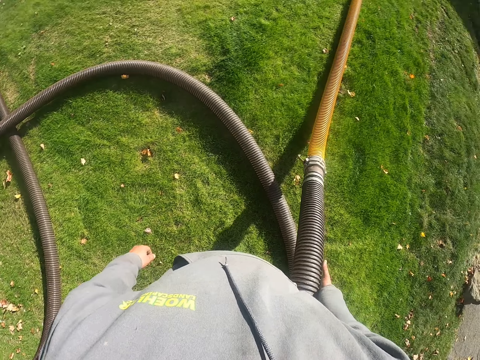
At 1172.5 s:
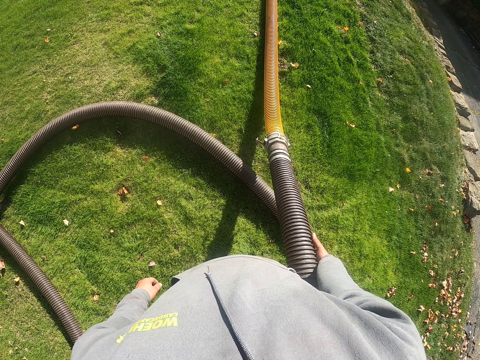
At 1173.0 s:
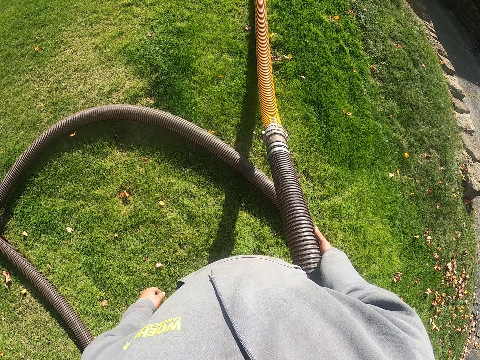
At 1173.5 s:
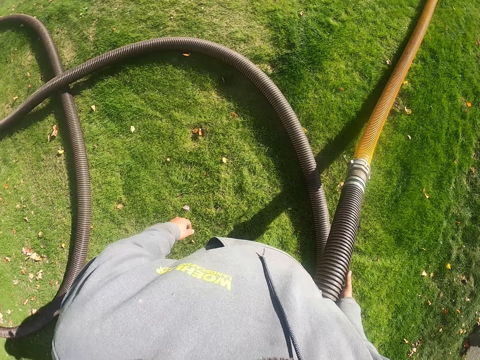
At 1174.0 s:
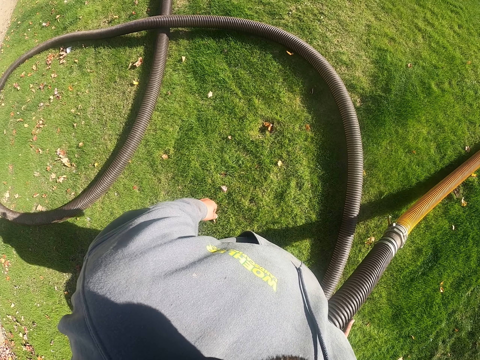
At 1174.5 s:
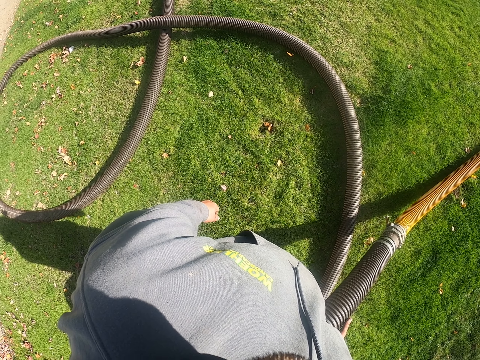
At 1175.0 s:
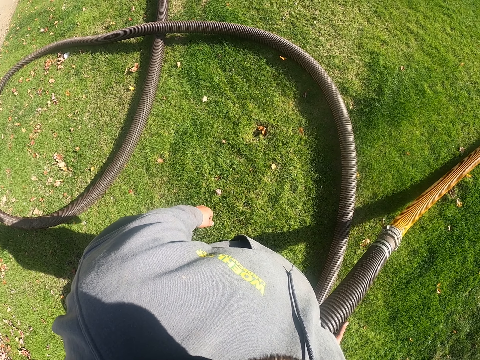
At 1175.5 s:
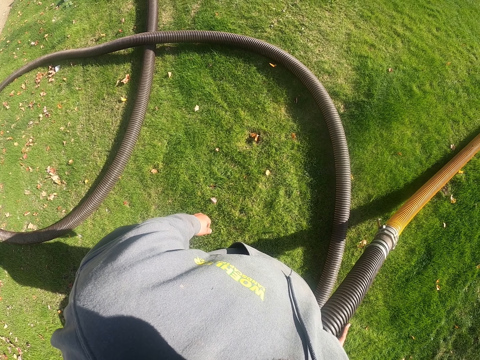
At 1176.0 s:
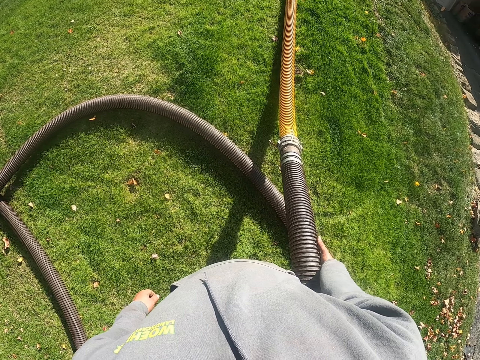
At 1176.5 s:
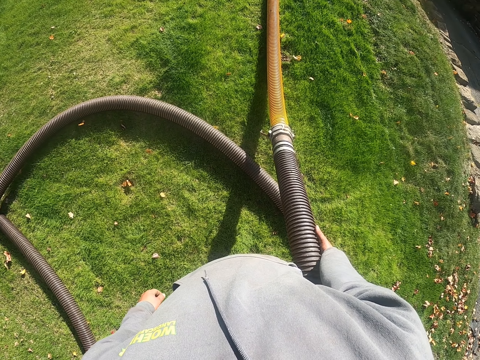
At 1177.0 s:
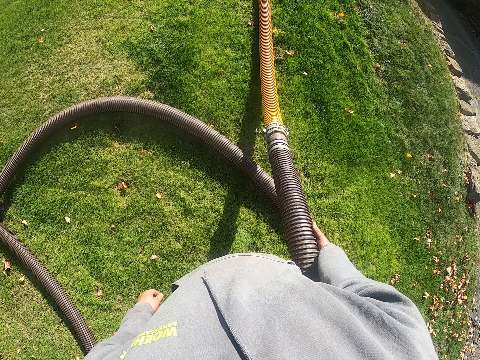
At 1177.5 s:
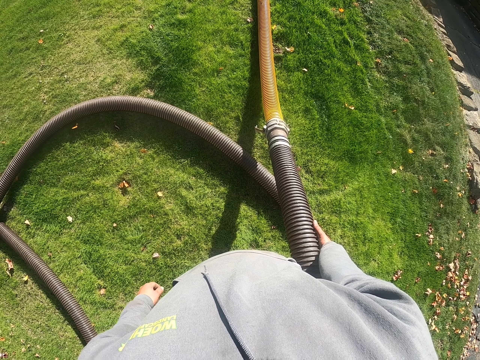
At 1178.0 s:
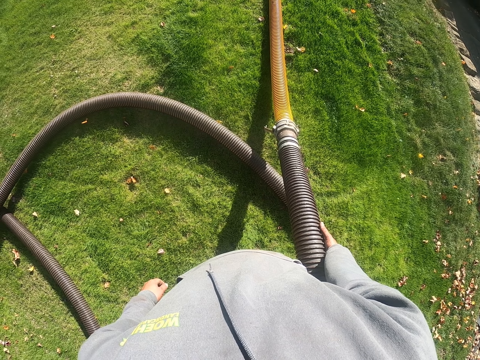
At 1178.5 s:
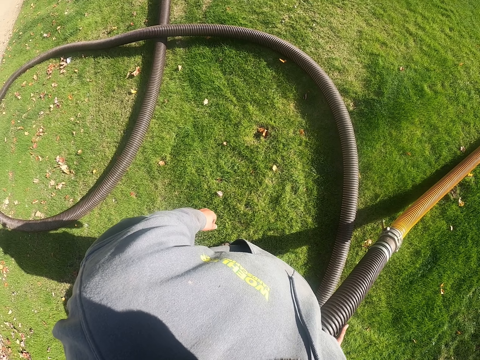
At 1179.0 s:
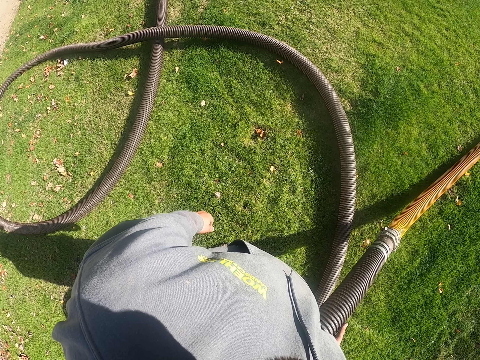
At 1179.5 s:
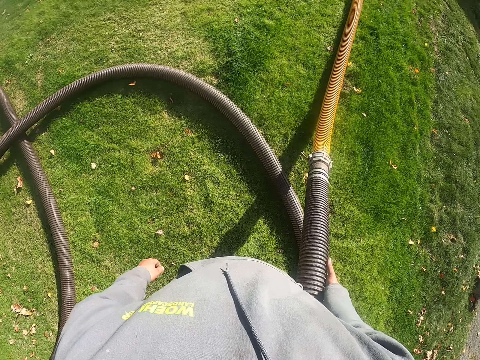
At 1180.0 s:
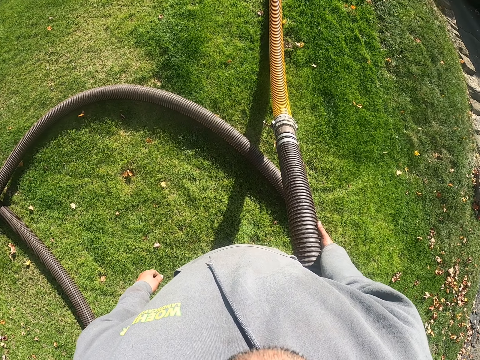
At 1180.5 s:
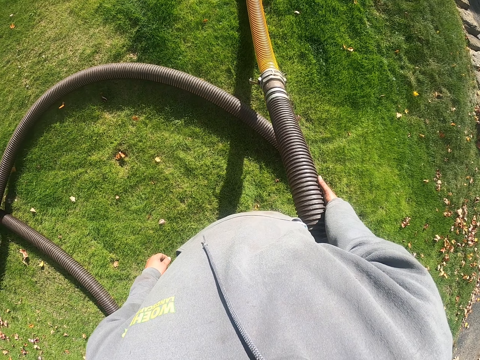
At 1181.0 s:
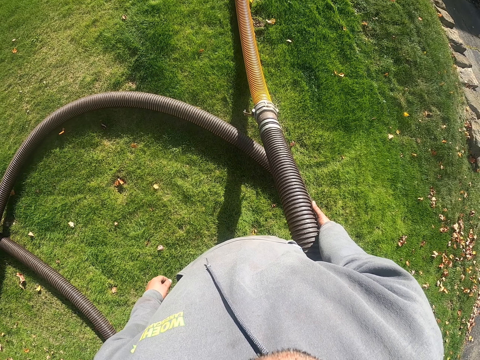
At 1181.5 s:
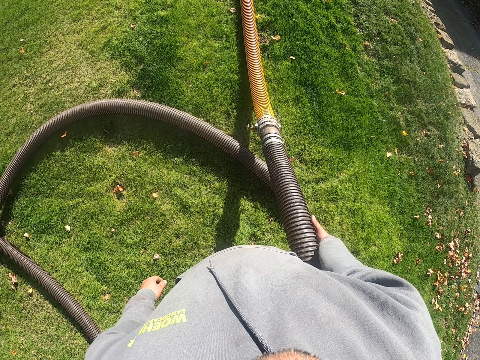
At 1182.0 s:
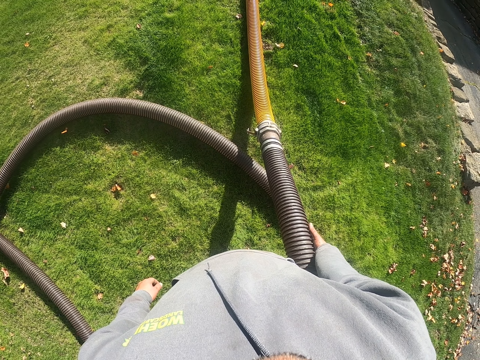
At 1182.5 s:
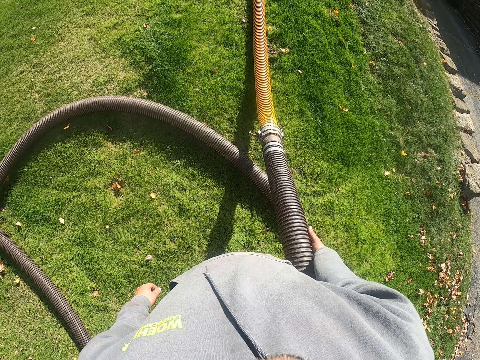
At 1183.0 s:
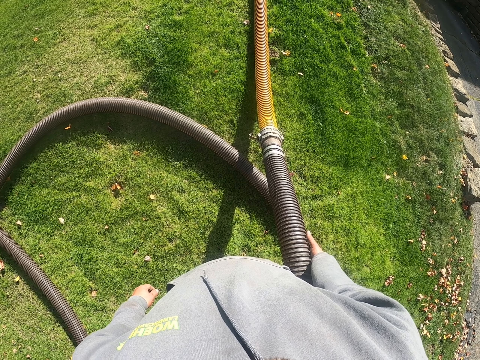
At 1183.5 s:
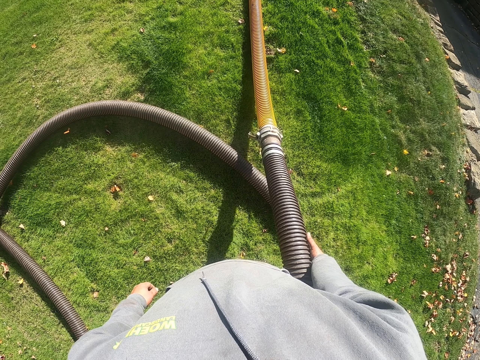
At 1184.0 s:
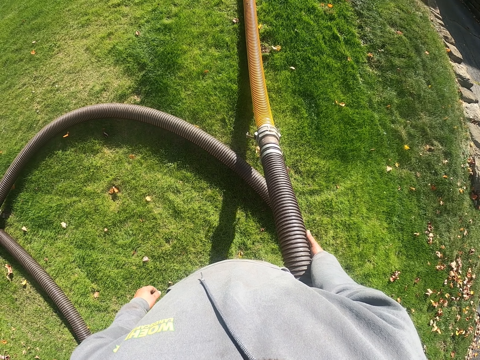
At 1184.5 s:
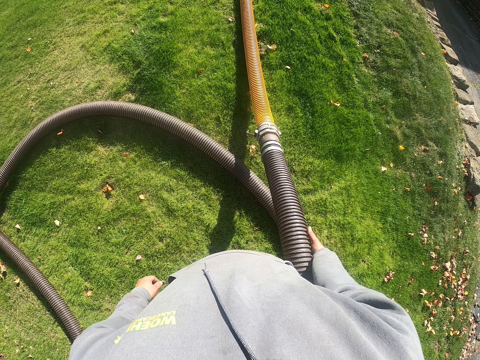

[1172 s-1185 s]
The camera wearer looks around the compound.

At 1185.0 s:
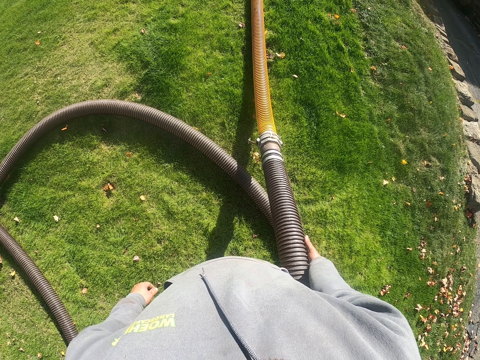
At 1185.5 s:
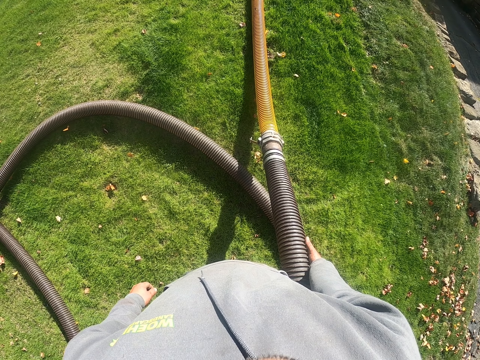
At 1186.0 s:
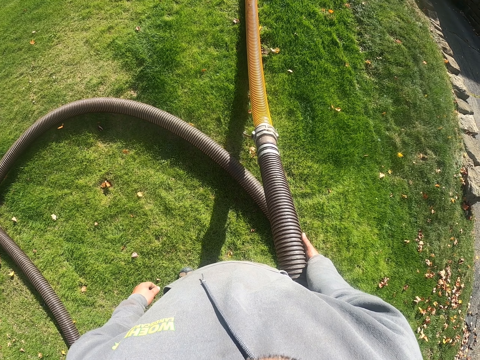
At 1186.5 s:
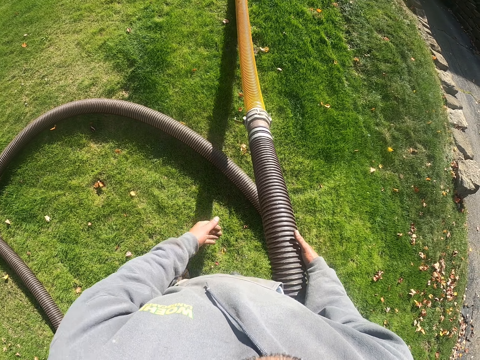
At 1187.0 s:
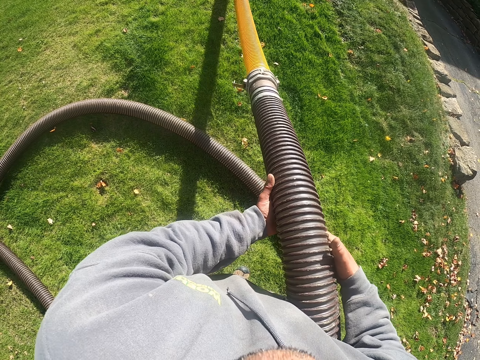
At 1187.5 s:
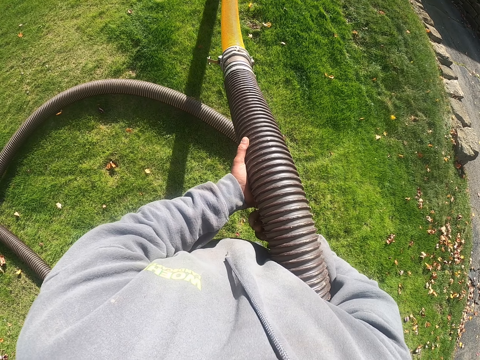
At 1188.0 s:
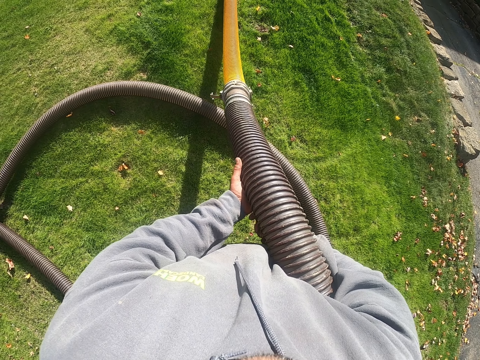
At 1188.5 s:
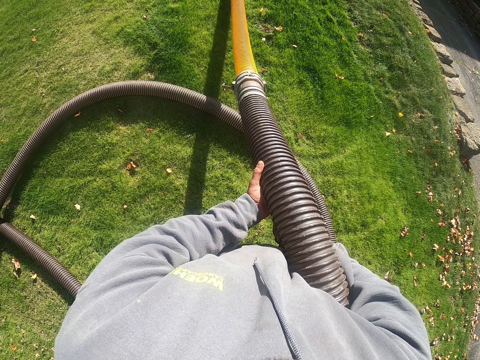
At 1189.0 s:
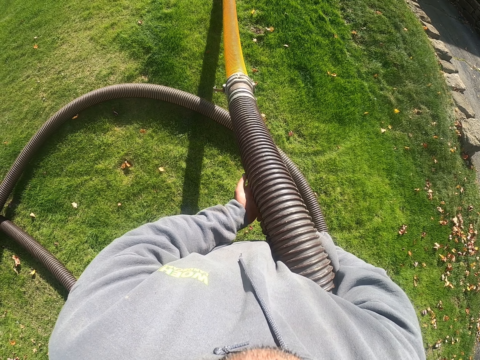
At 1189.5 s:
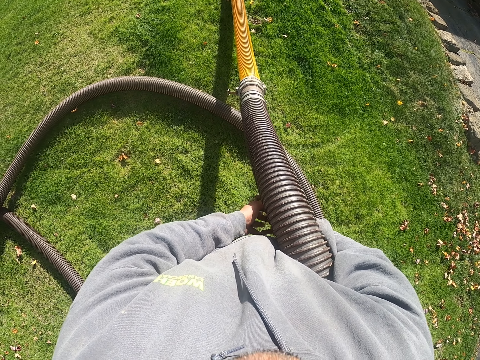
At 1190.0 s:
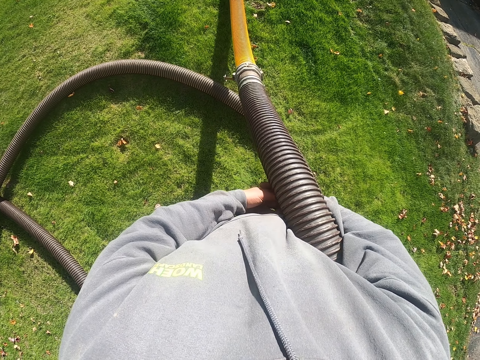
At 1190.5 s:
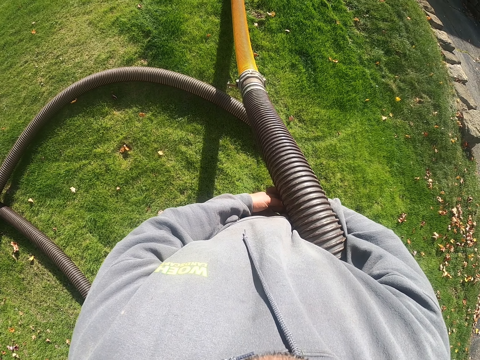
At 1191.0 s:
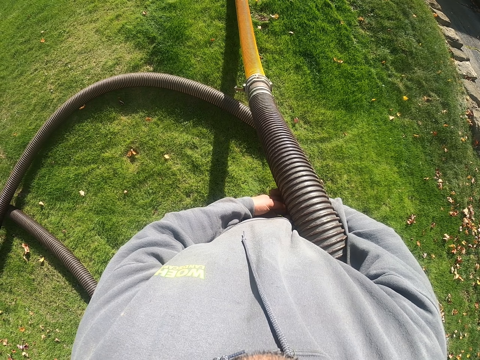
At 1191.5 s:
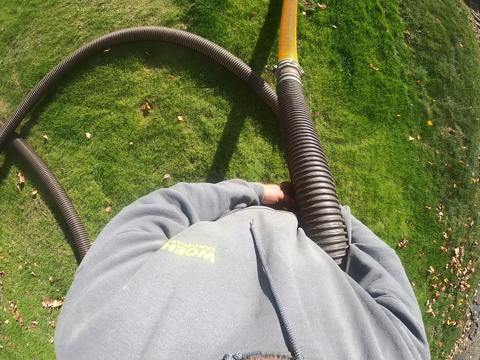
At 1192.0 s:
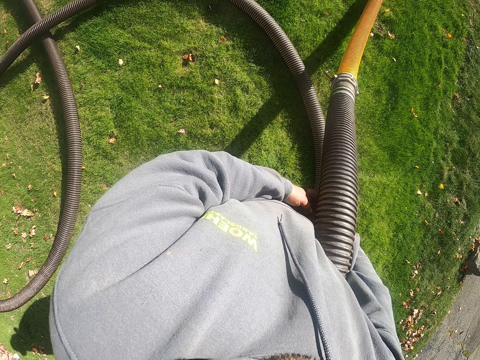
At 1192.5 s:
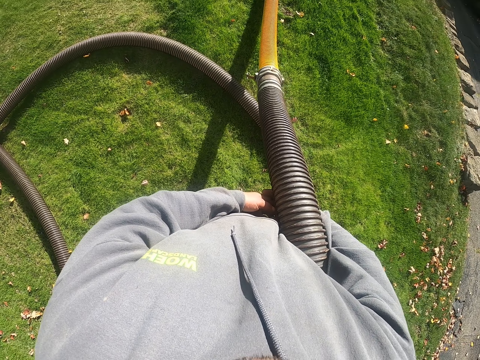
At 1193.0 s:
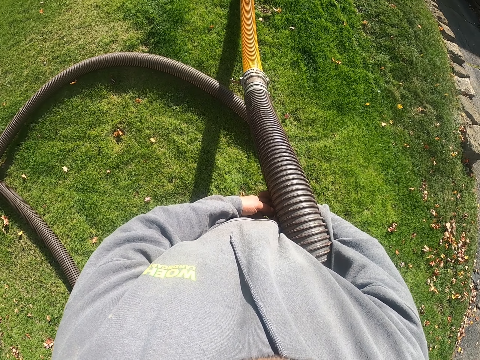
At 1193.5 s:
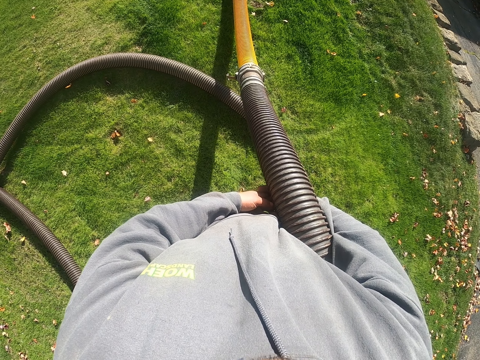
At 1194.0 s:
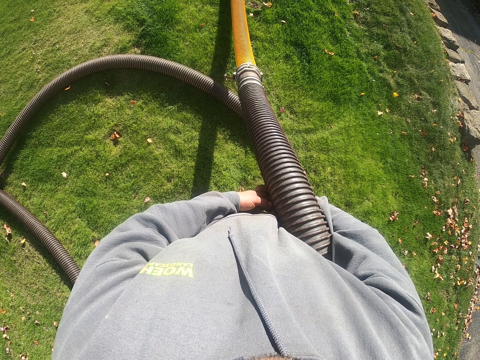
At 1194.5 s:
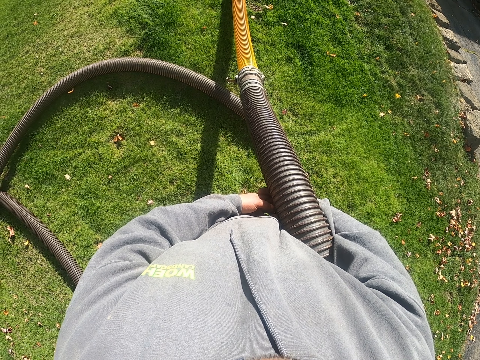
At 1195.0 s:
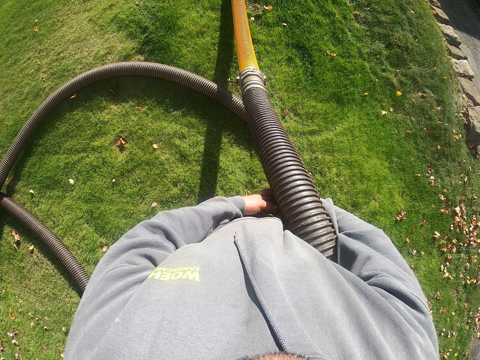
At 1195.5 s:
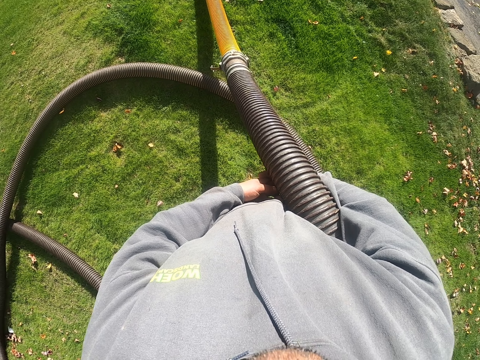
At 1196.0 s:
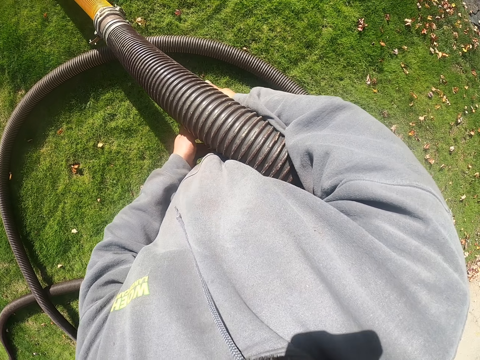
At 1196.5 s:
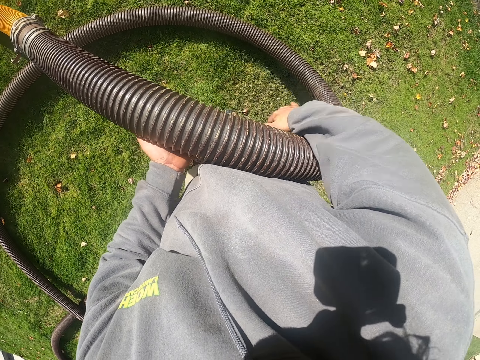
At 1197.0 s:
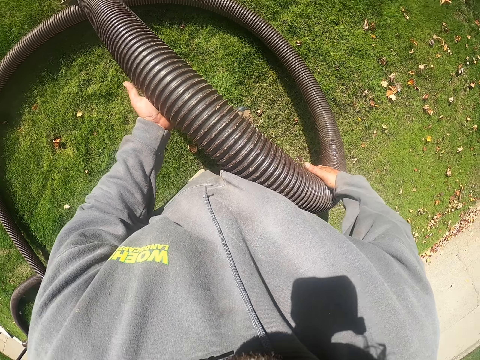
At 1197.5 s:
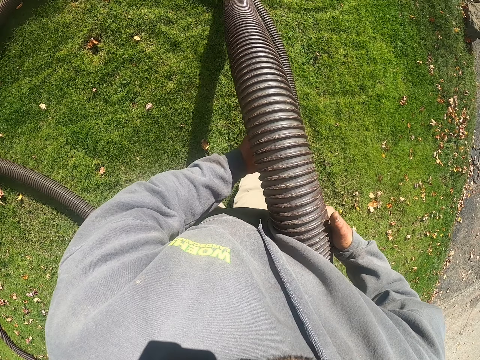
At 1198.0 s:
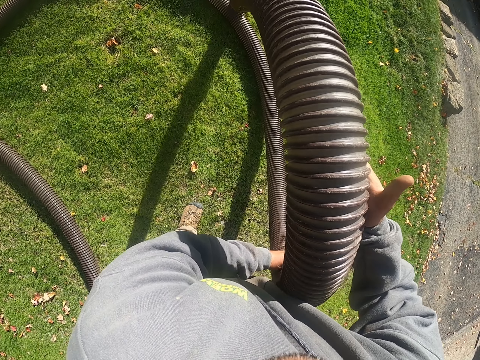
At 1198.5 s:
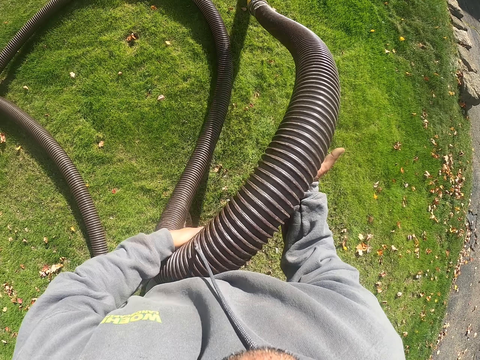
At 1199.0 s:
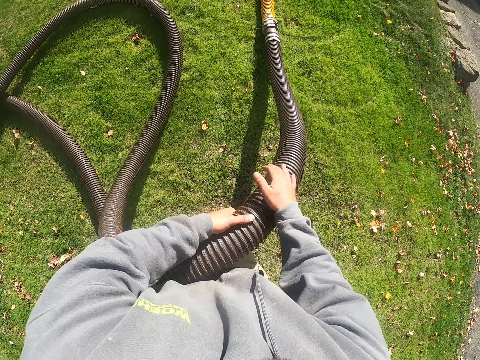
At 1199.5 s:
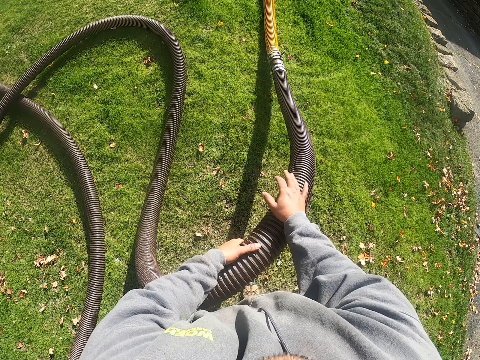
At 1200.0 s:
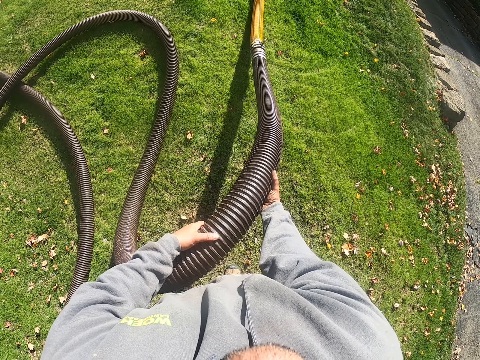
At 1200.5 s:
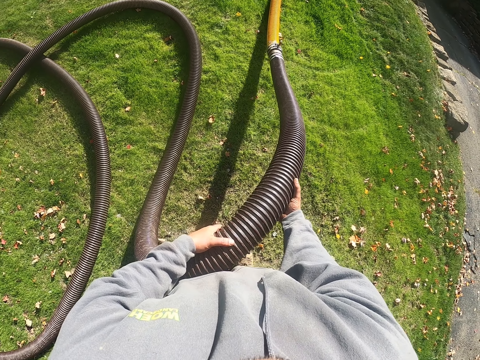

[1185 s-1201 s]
The camera wearer holds the plastic pipe with both hands. They pull the pipe.
